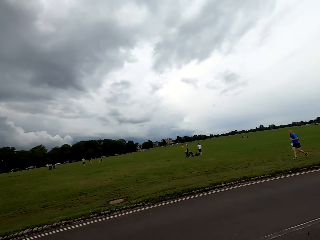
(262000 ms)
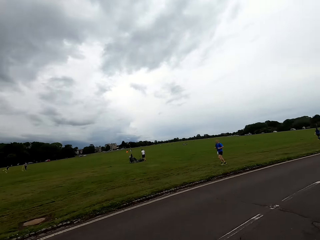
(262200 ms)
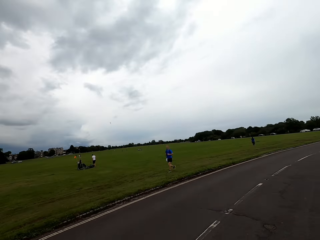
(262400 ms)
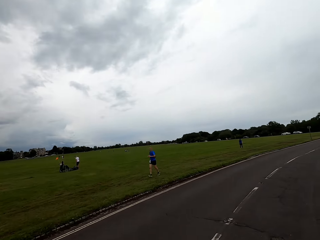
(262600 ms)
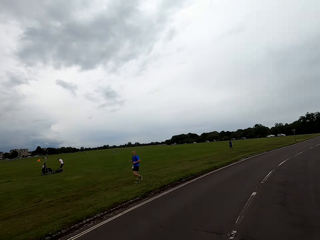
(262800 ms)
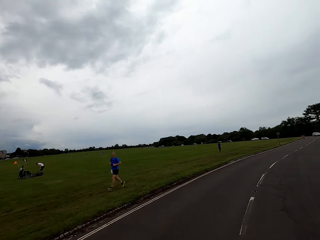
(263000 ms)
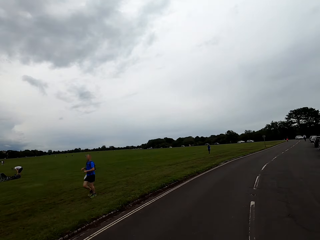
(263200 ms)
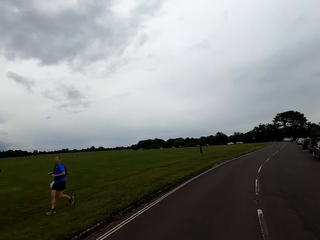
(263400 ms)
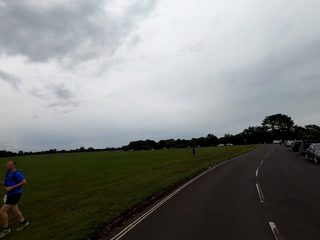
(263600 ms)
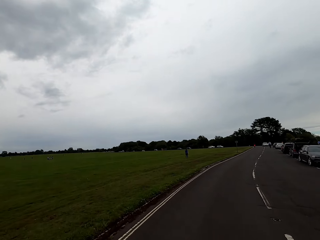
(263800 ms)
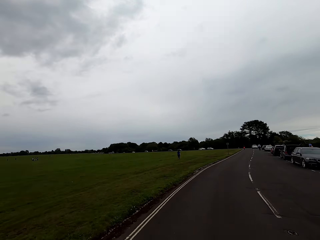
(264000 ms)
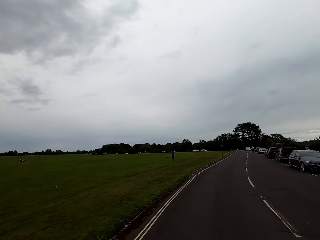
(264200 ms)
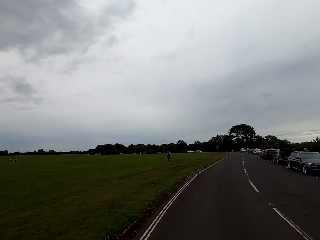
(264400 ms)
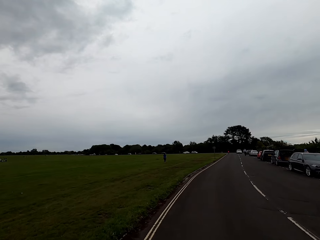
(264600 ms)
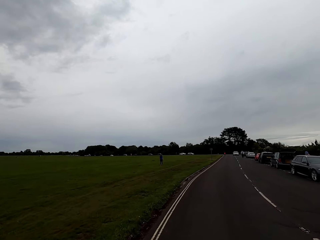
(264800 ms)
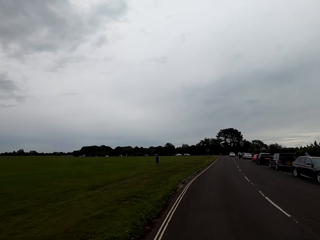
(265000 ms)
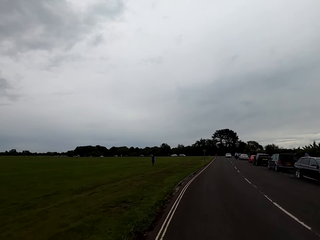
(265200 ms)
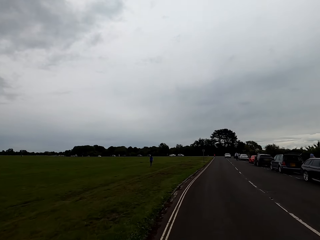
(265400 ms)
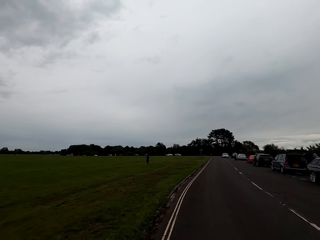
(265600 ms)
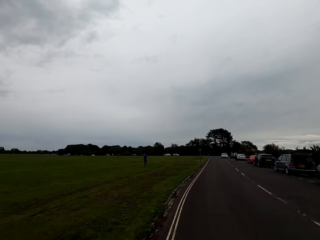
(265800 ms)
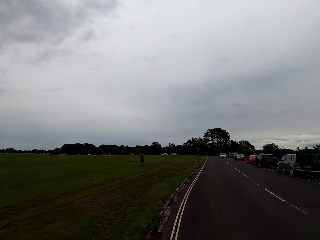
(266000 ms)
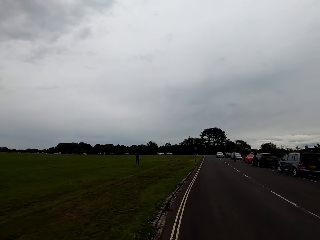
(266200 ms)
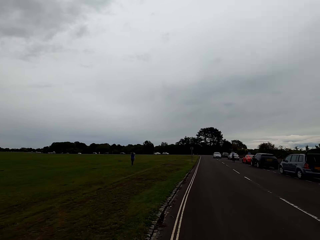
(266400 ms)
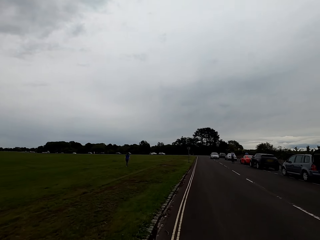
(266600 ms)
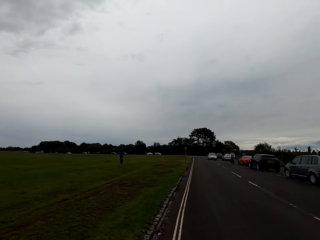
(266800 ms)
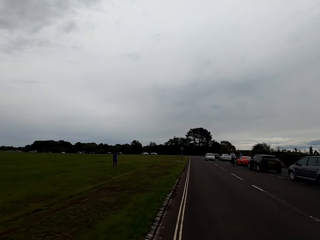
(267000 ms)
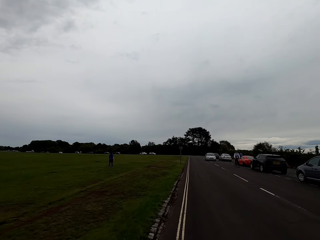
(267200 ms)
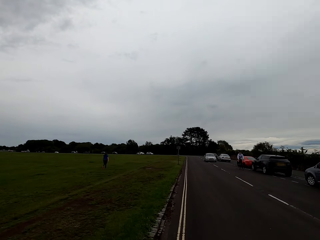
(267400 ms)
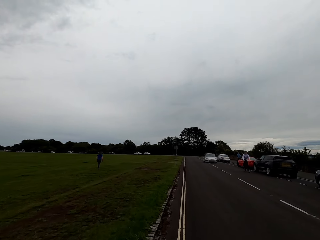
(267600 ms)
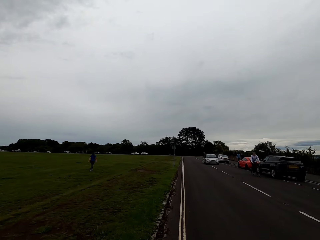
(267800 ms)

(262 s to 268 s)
The camera wearer rides a bike on the road.

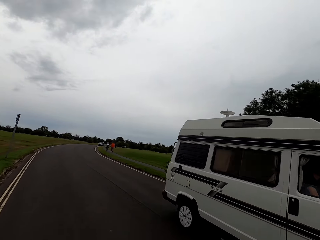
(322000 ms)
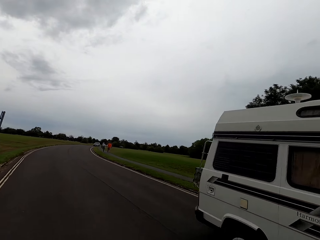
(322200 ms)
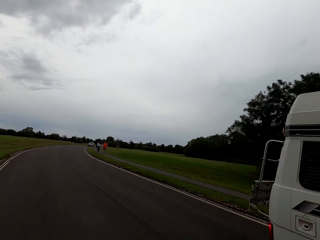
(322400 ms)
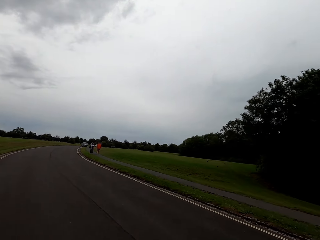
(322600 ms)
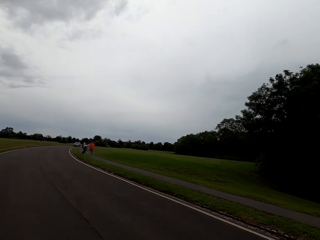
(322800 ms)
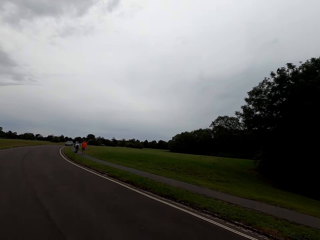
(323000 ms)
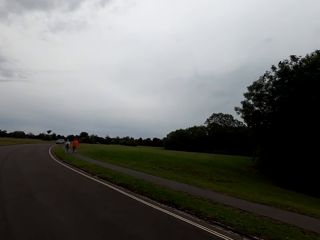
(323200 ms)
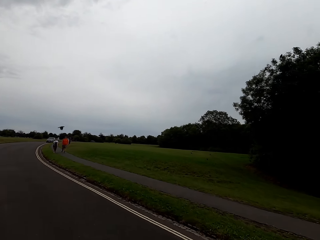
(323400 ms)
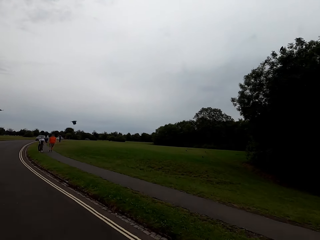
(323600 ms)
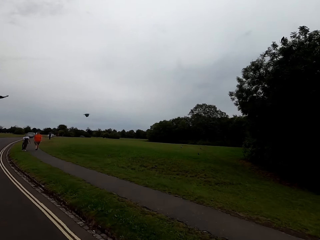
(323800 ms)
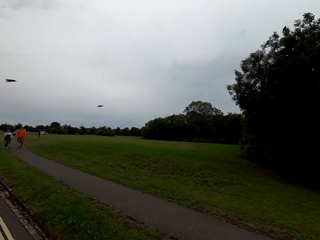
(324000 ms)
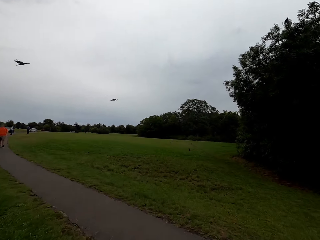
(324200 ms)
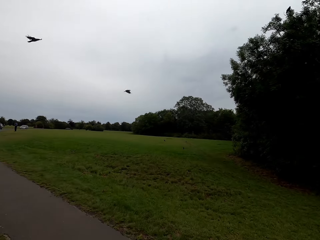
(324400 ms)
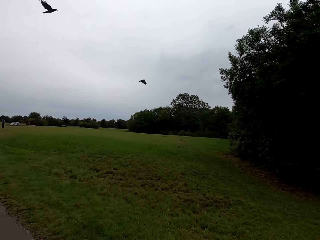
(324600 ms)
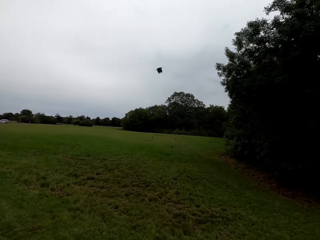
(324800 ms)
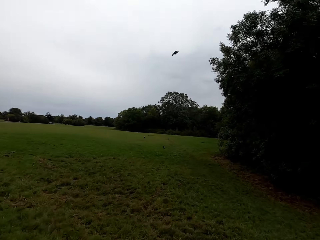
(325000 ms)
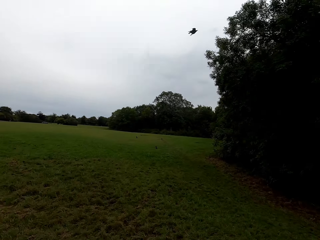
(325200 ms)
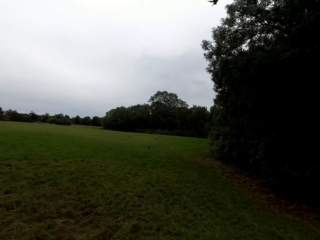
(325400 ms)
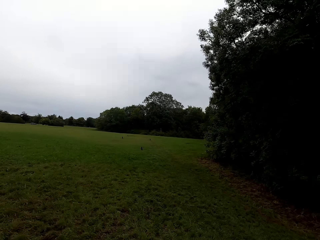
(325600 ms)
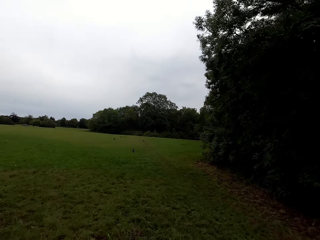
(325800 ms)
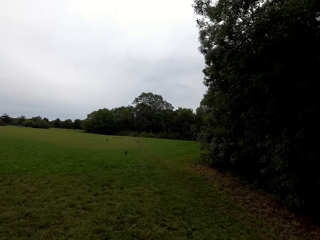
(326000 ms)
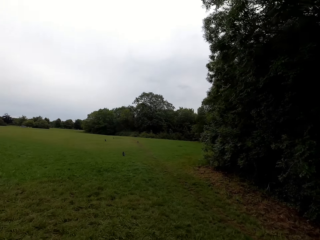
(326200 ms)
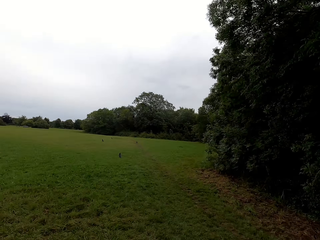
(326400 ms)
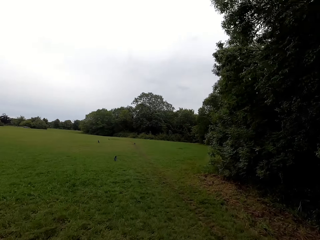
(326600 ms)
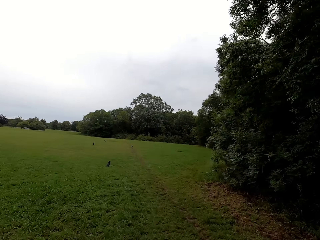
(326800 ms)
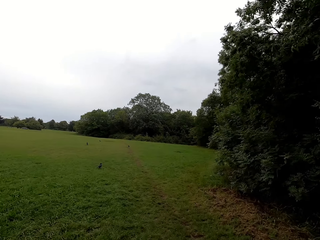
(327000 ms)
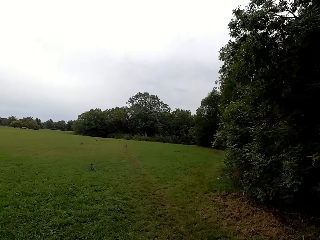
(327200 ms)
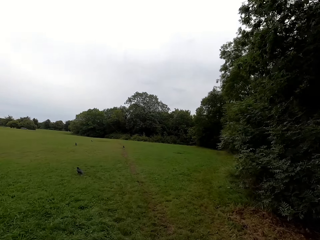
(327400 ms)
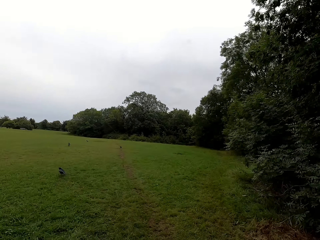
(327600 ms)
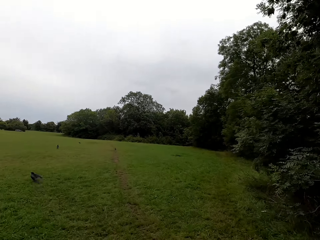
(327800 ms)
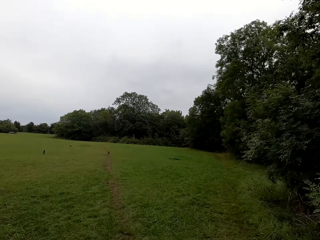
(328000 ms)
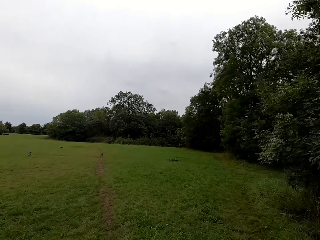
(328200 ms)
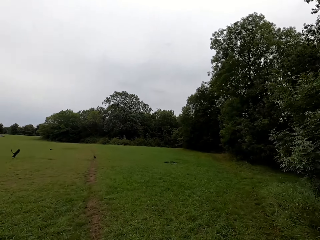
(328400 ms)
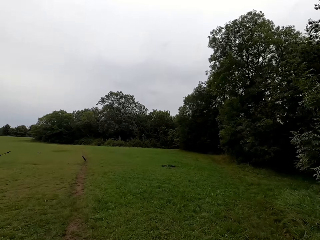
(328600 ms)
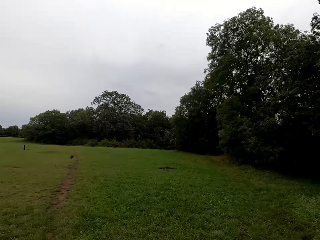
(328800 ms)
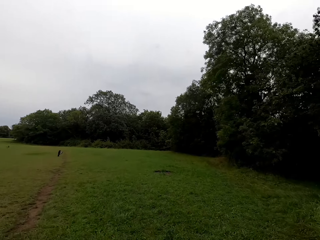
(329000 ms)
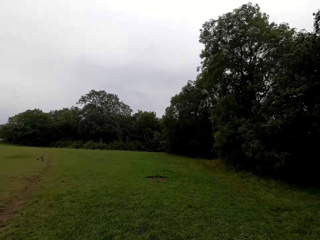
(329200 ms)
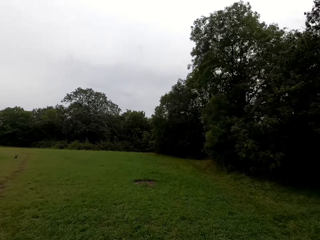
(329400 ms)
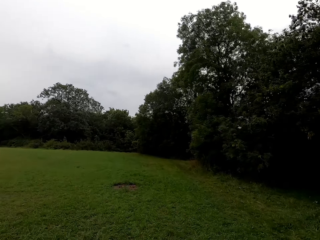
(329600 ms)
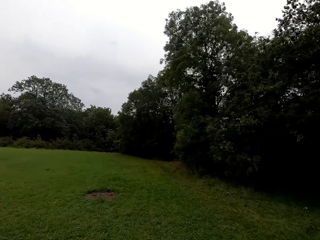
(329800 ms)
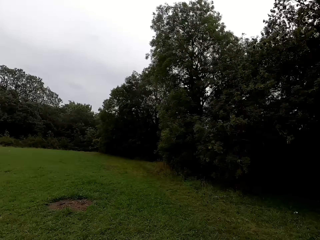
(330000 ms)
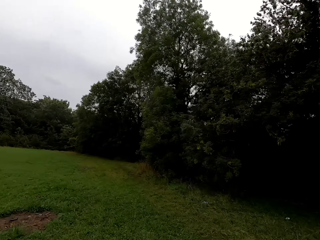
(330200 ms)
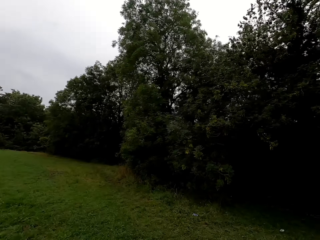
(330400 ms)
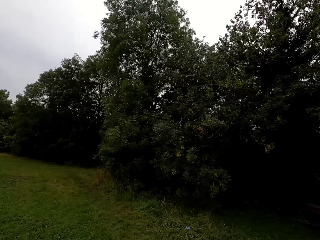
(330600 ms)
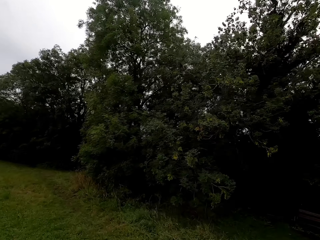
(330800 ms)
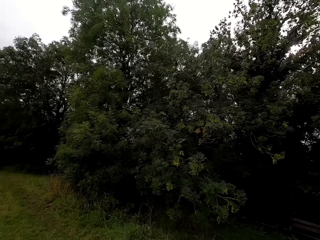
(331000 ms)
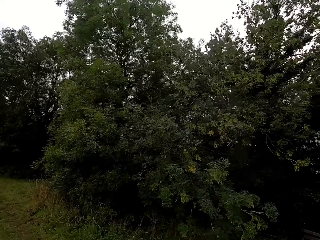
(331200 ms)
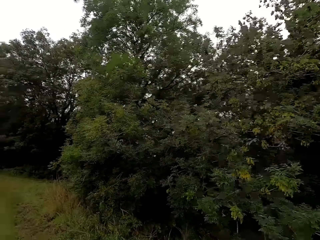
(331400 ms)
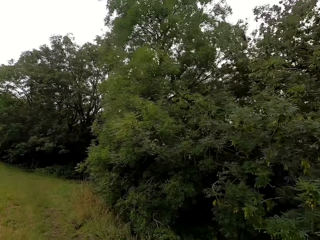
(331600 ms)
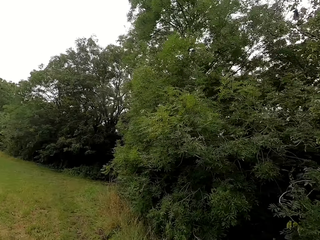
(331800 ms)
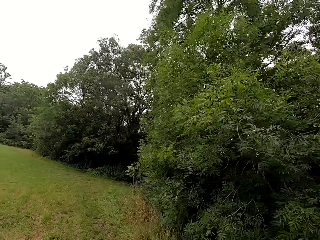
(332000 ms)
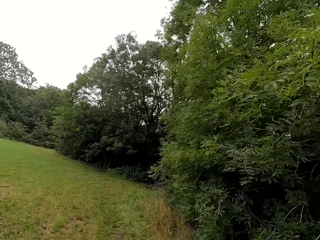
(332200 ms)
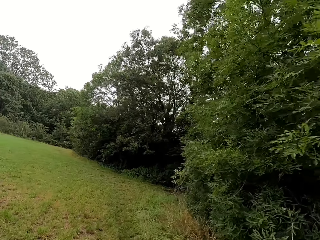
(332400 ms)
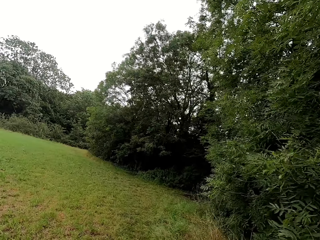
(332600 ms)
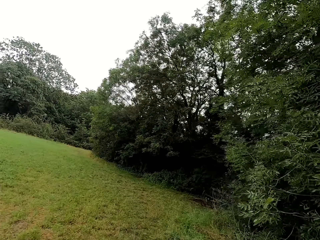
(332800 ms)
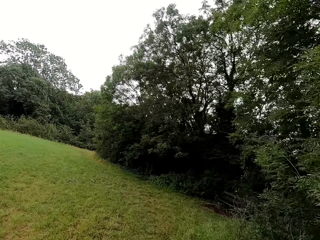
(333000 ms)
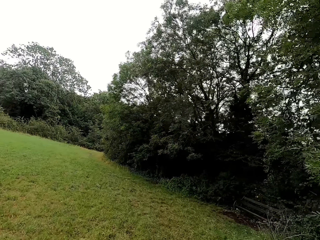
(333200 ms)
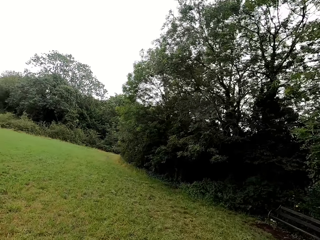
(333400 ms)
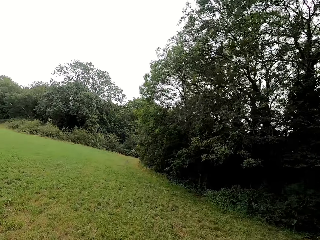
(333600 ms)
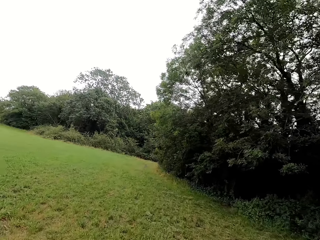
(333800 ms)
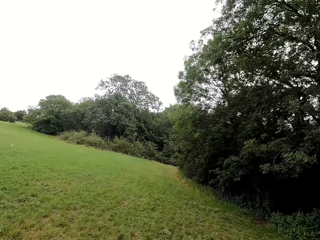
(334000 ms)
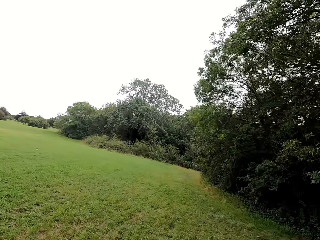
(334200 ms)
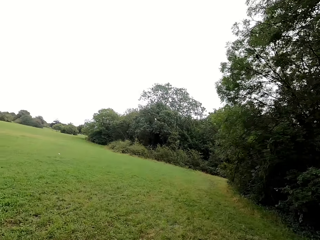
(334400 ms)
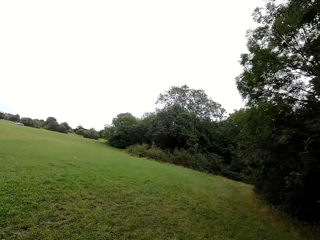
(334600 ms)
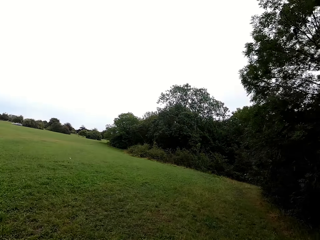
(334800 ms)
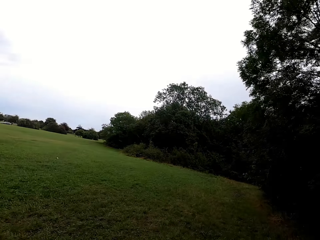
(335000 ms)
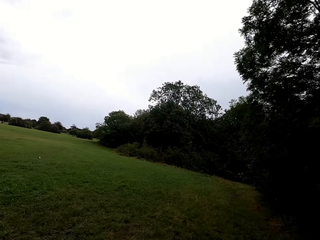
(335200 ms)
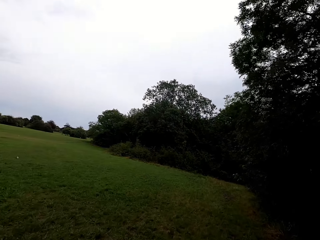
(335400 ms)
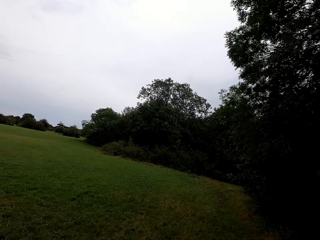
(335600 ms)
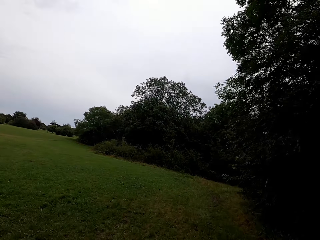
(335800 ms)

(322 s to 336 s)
The camera wearer crosses the road. They ride a bike on the road. They ride the bike on the fields. They ride the bike on the fields again. They look at the bushes around.

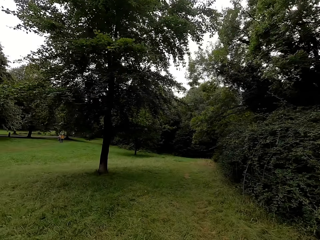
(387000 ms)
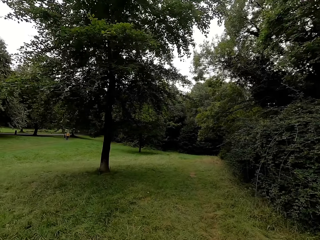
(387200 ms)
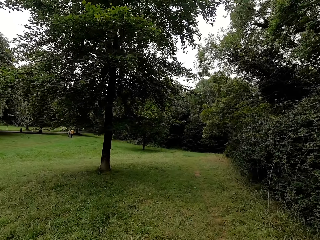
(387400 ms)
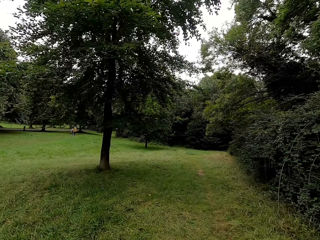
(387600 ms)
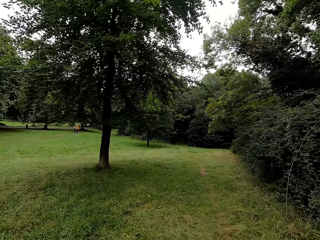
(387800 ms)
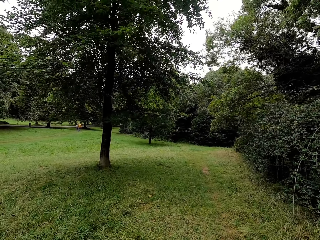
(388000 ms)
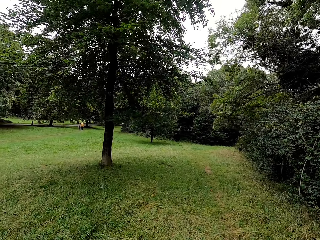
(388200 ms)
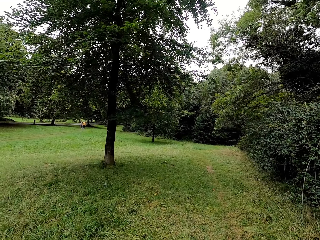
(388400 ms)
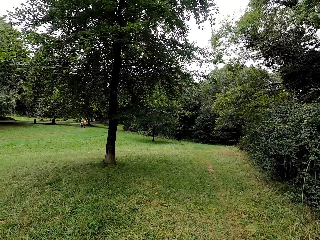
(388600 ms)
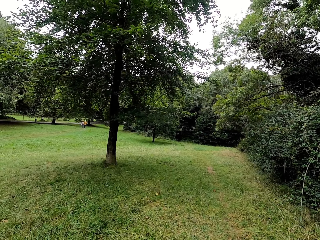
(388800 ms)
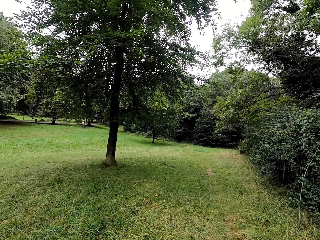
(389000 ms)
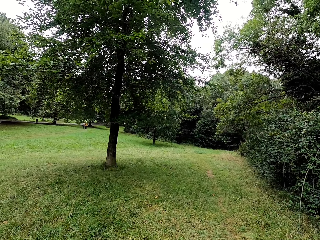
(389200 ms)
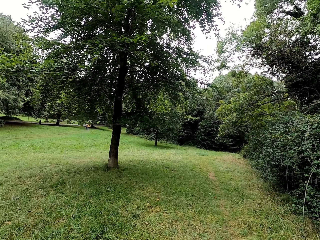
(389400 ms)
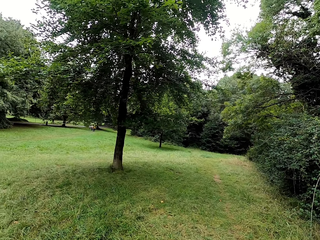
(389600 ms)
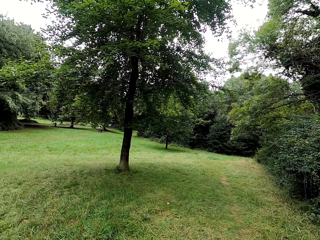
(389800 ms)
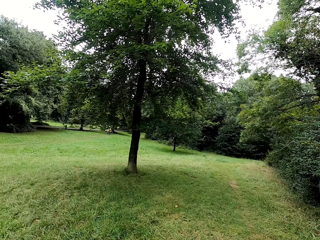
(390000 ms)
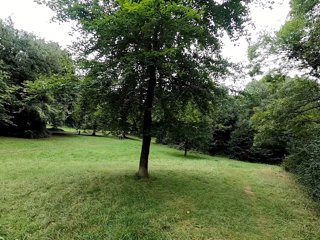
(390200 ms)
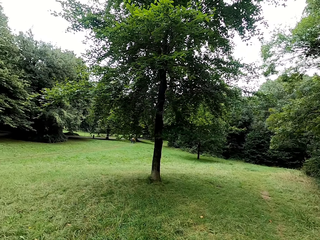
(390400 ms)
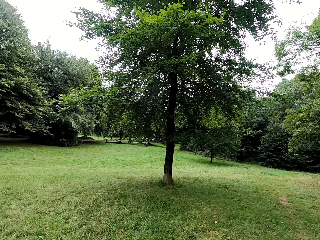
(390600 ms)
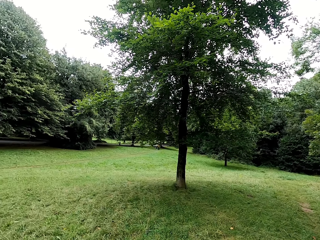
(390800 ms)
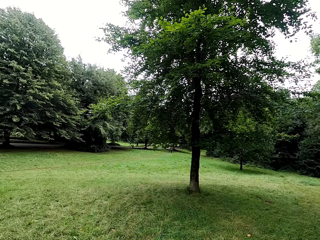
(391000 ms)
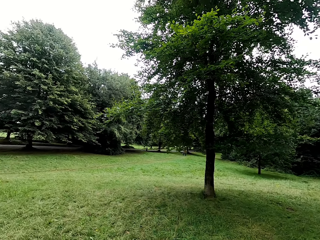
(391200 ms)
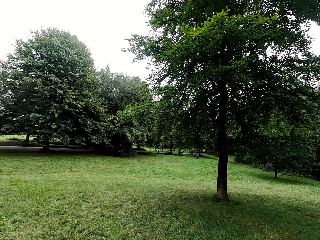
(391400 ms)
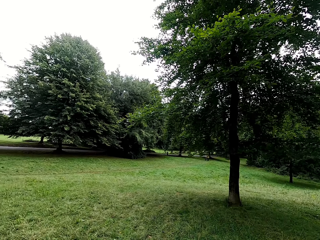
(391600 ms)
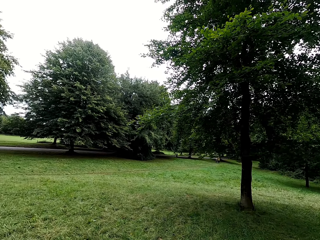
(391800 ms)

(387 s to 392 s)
The camera wearer stops the bicycle. They look around.
